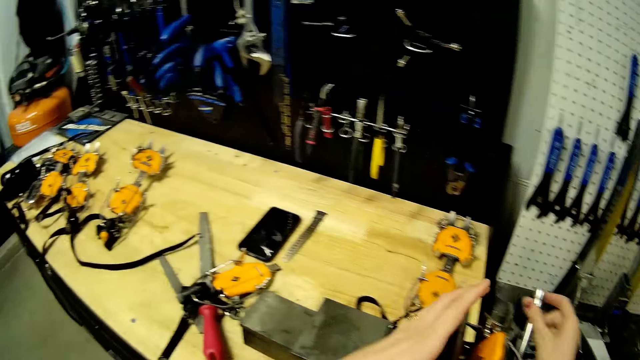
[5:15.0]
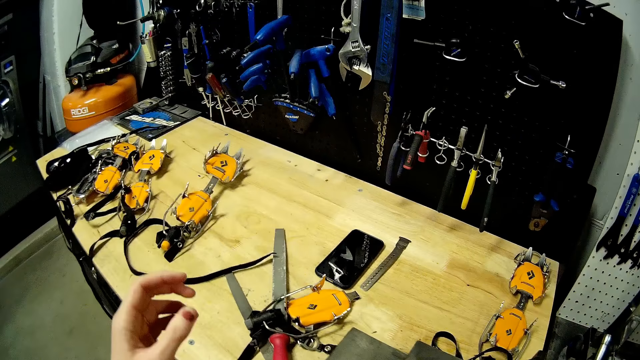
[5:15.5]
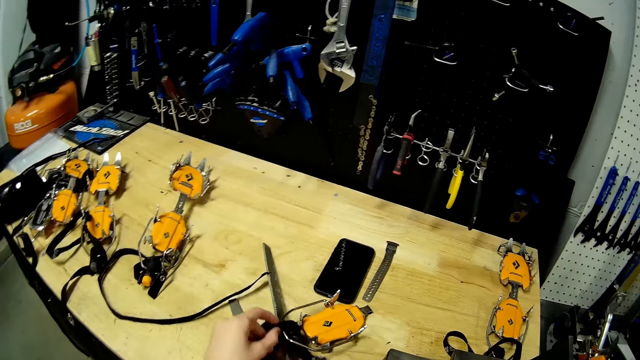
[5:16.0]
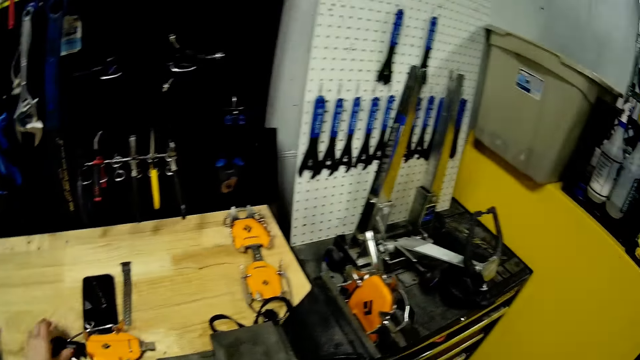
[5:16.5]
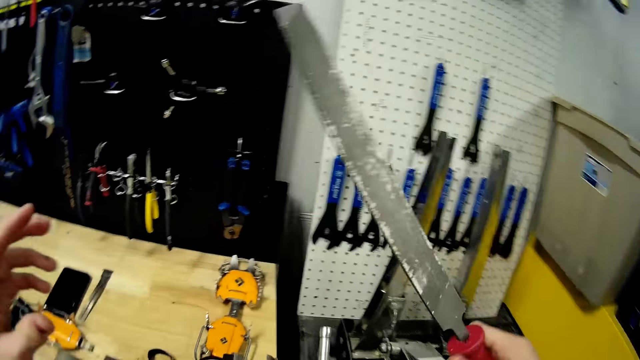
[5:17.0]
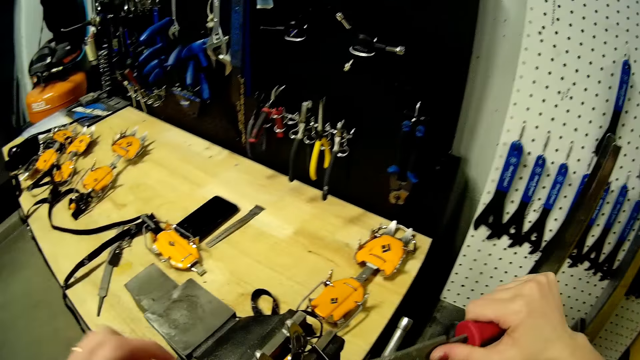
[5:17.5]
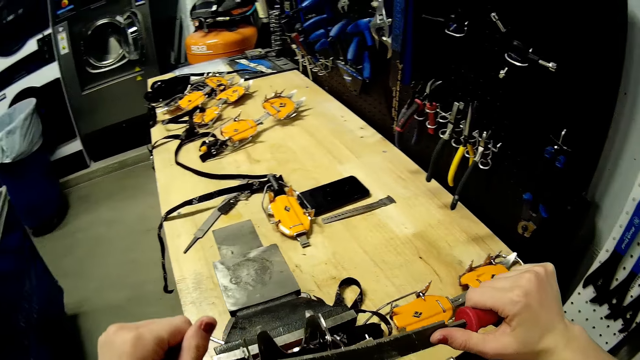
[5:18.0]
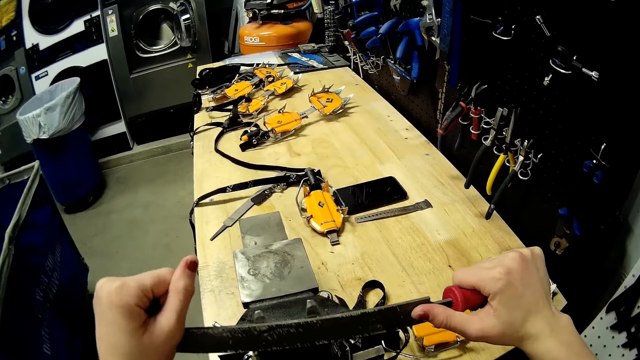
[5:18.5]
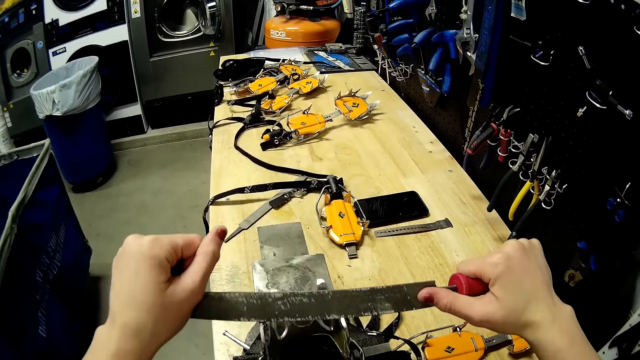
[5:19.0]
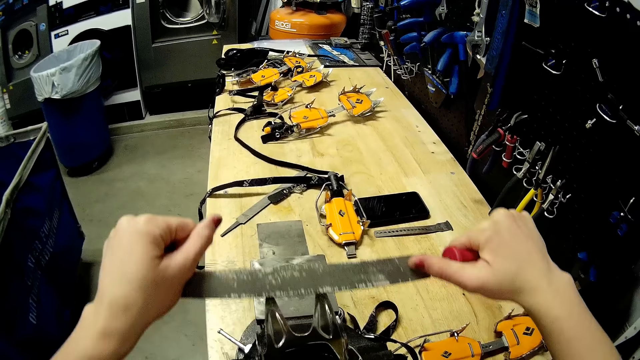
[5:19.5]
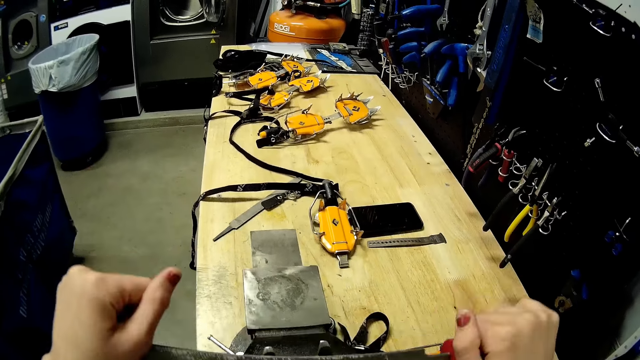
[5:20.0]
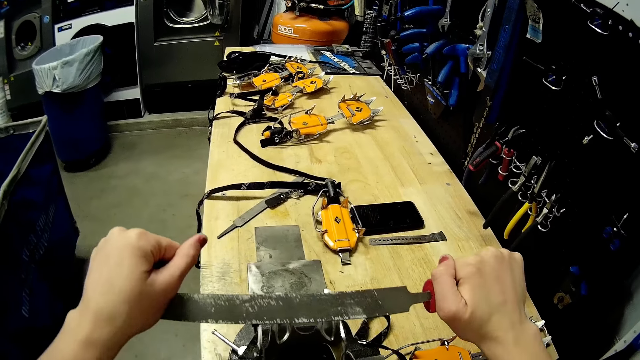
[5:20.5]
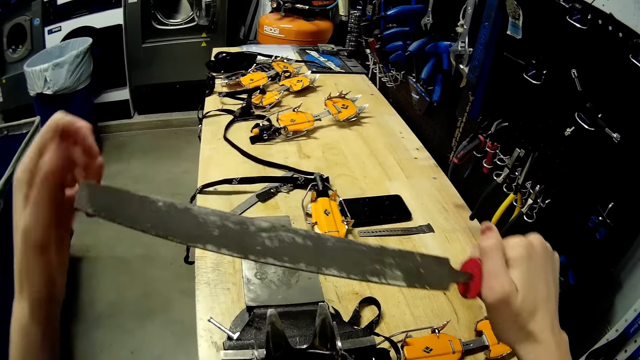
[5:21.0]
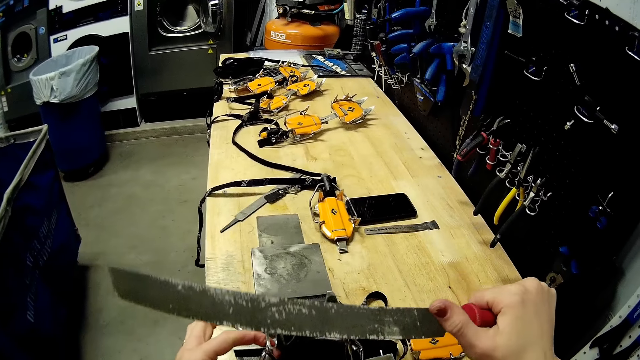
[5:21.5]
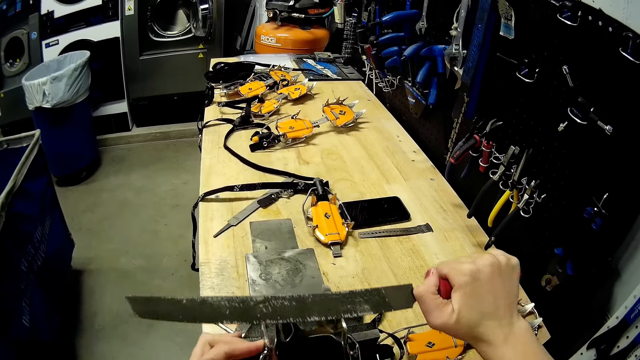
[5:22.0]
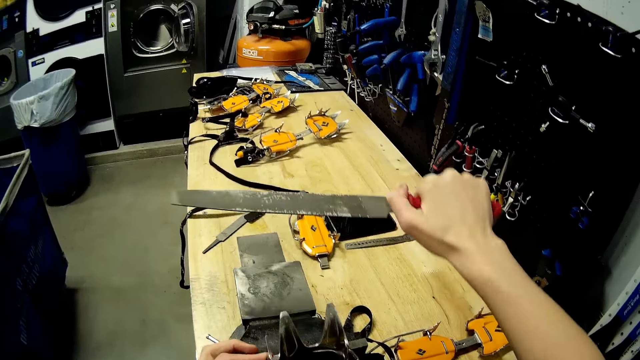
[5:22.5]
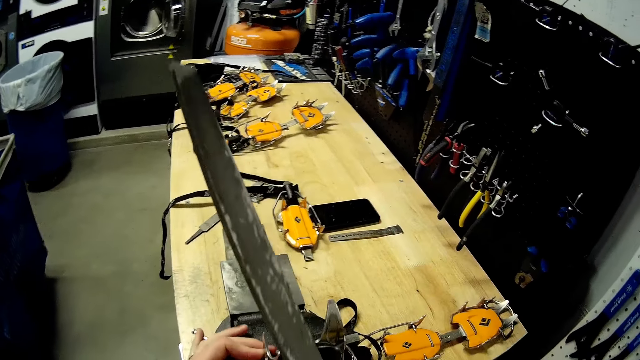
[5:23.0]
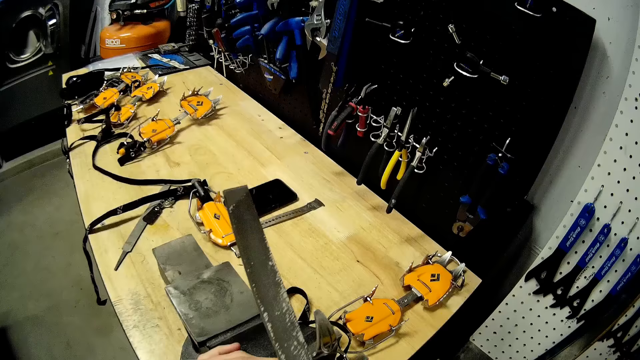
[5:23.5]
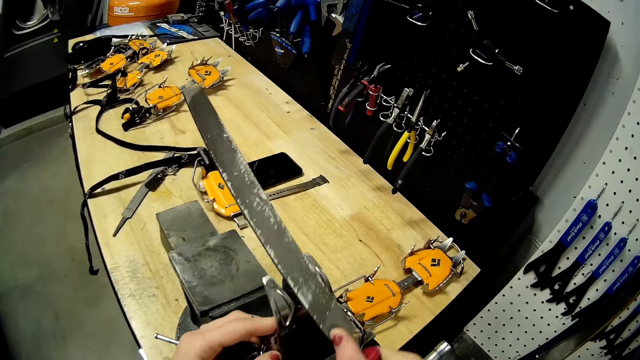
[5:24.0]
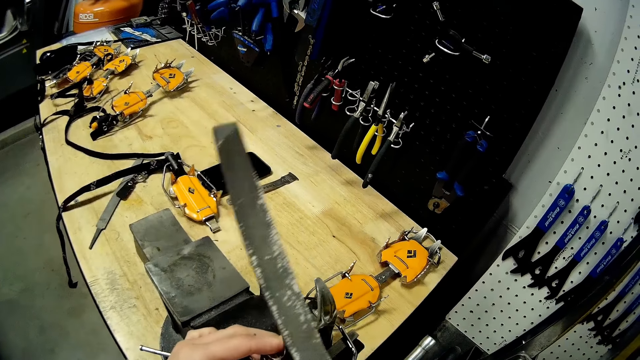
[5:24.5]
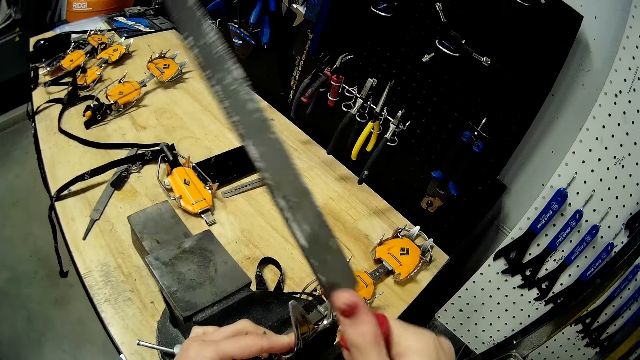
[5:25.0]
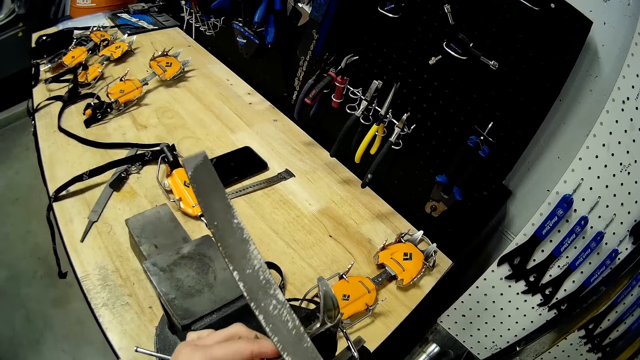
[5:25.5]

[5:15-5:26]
The camera wearer moves the body of the wrench on the workbench with her left hand. She lifts up a file from the table with her right hand. She puts the file in her left hand with her right hand. She files the head of the wrench in the vise grip with the file in both hands. She holds the head of the wrench in the vise grip with her left hand. She files the head of the wrench in the vise grip with the file in her right hand.

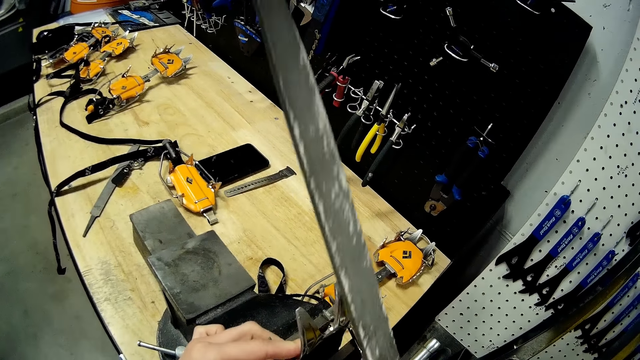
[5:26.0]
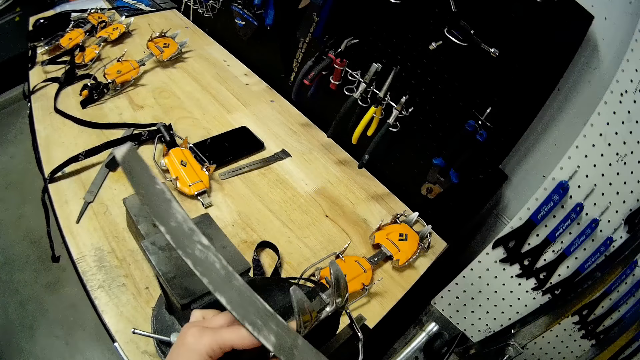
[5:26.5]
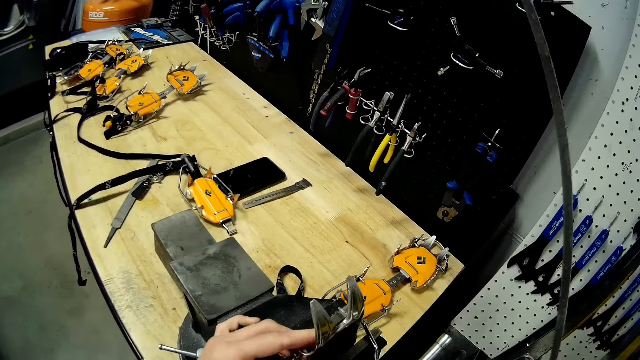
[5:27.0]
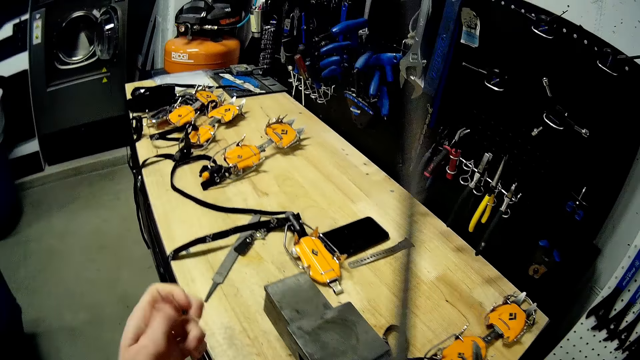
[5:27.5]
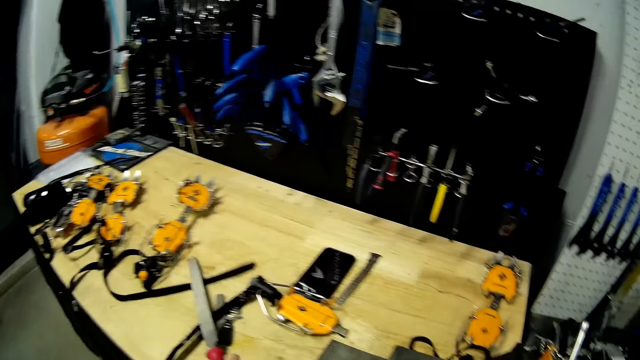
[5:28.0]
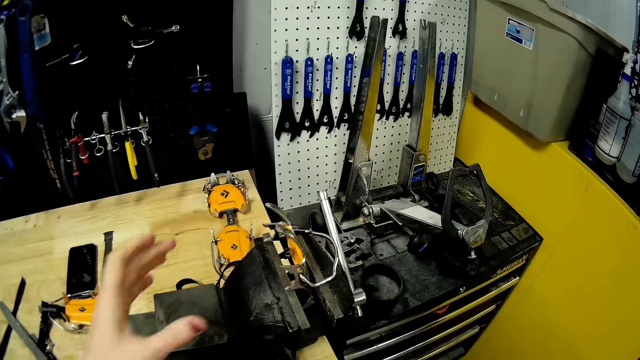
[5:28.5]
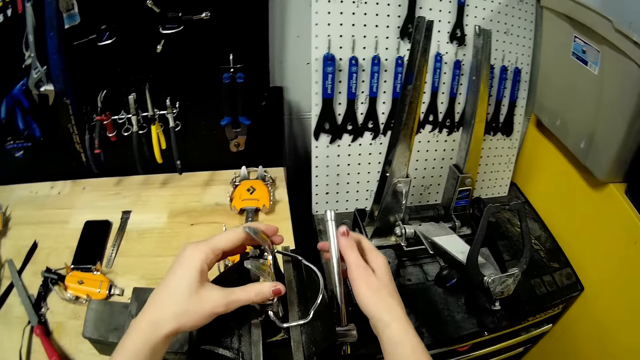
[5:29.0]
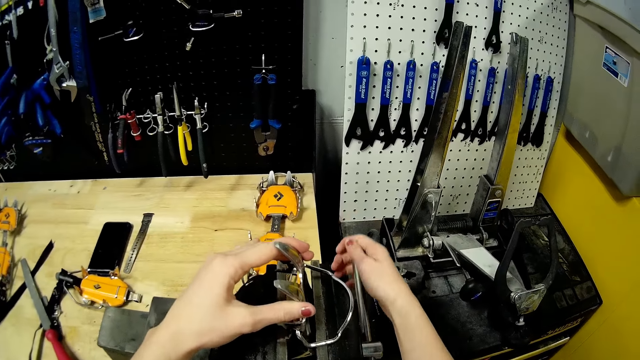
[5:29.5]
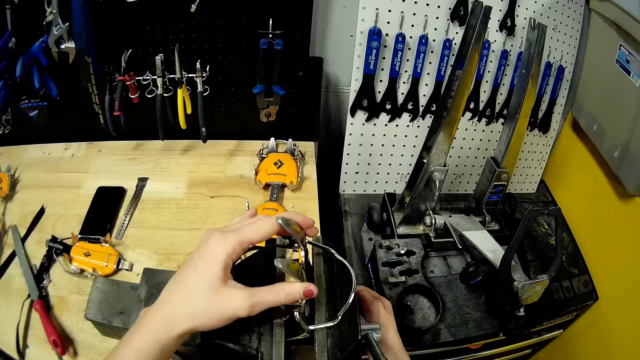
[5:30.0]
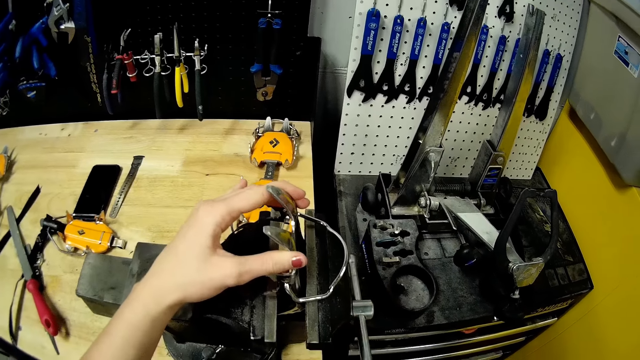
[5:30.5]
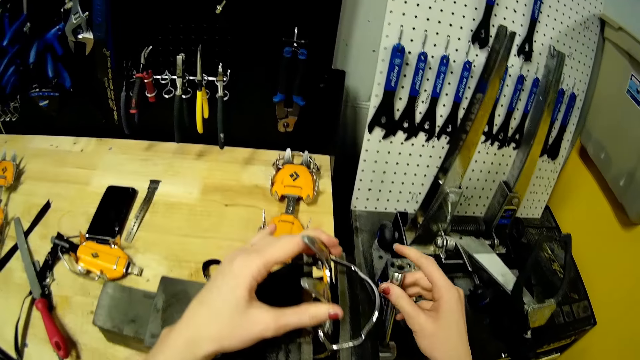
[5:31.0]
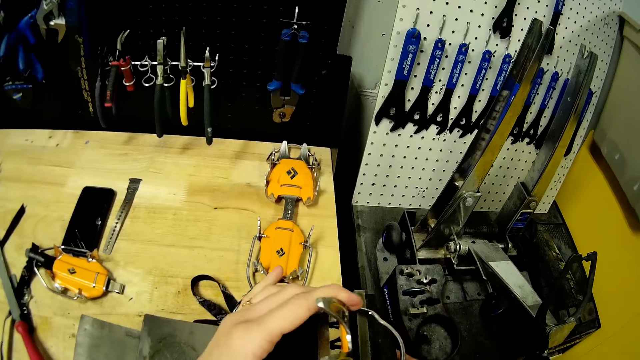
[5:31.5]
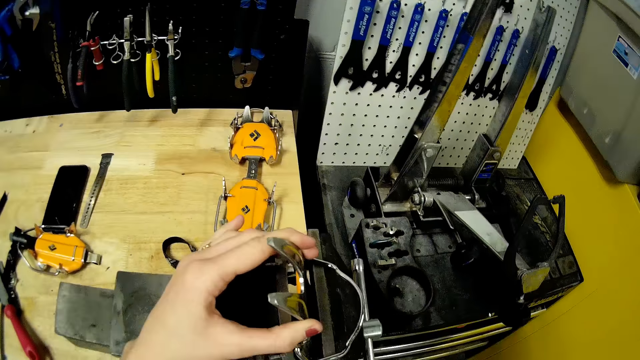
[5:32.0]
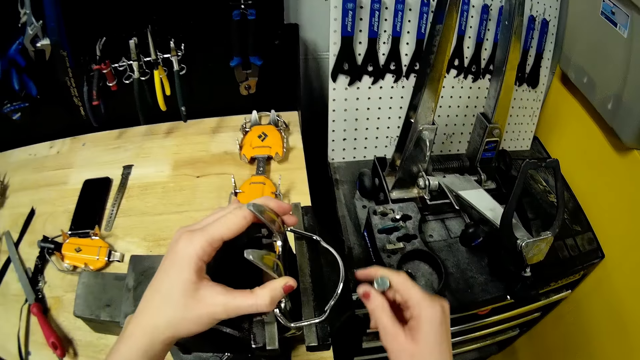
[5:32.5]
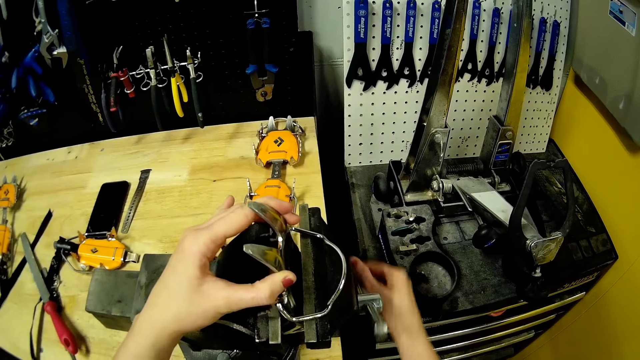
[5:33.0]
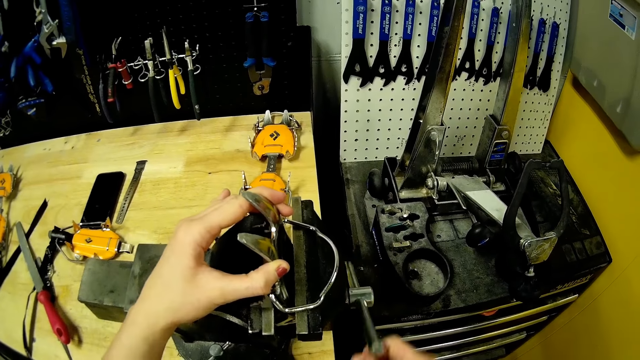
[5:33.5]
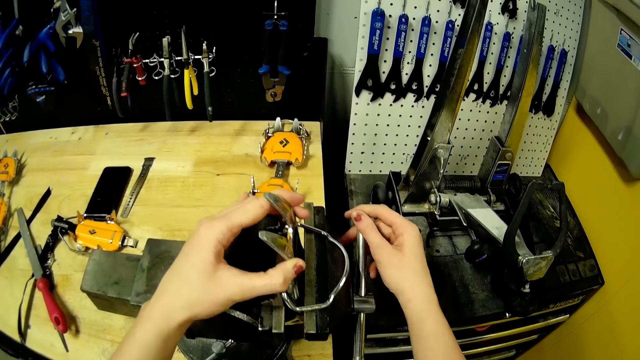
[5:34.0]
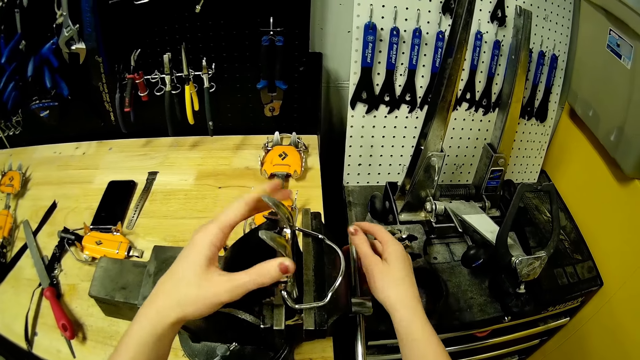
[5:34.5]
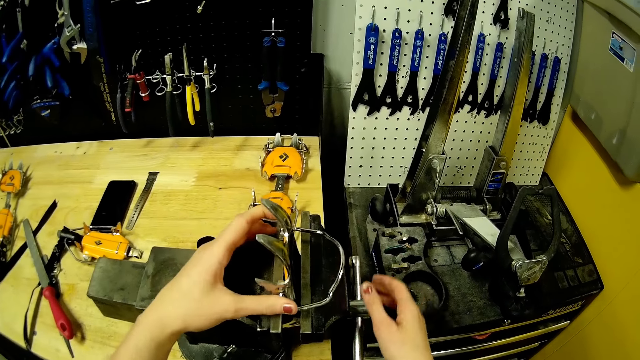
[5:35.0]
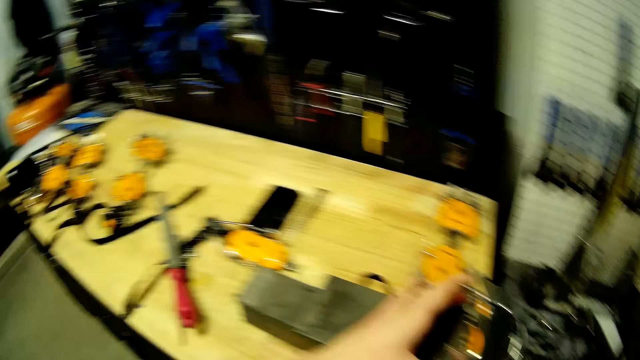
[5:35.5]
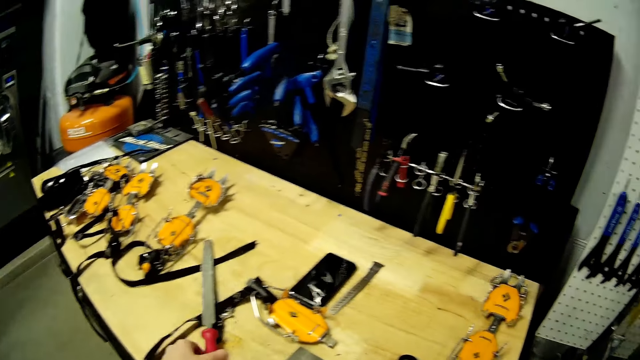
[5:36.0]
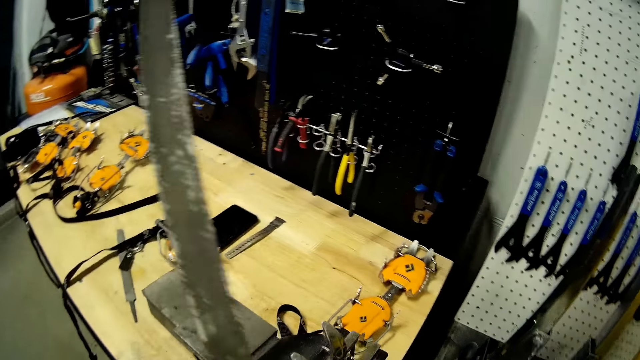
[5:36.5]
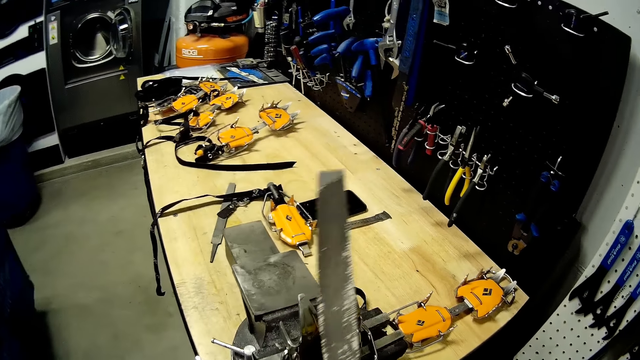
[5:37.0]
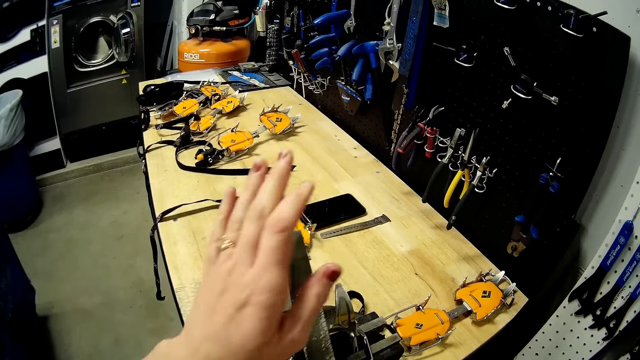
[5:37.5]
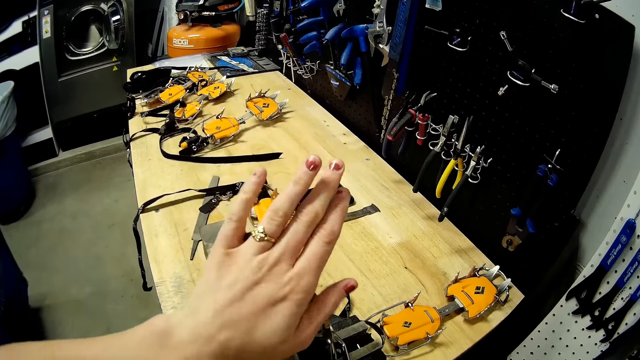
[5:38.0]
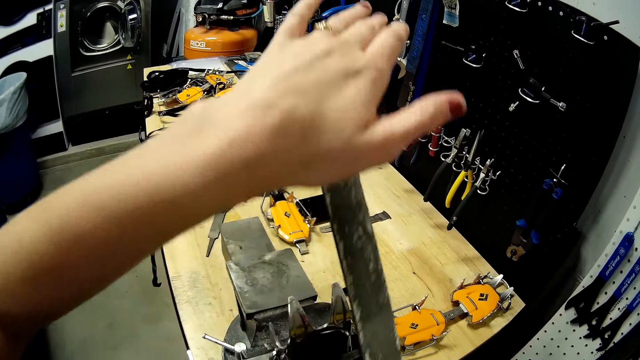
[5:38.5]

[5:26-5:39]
The camera wearer drops the file on the workbench with her right hand. She holds the head of the wrench in the vise grip with her left hand. She closes the vise grip with her right hand. She adjusts something with her right hand. She picks up the file on the workbench with her left hand. She files the head of the wrench in the vise grip with the file in both hands.
